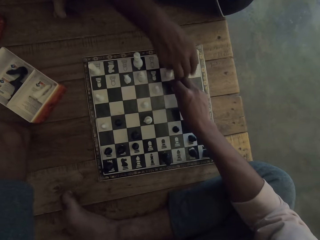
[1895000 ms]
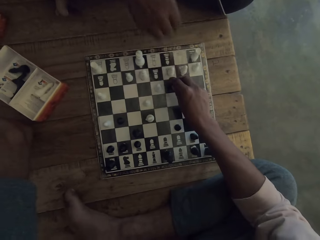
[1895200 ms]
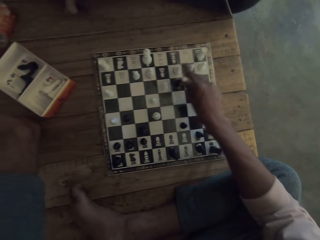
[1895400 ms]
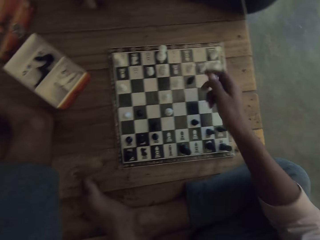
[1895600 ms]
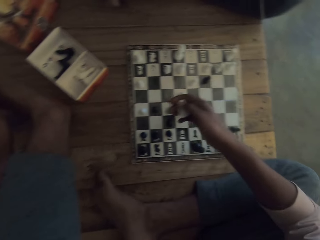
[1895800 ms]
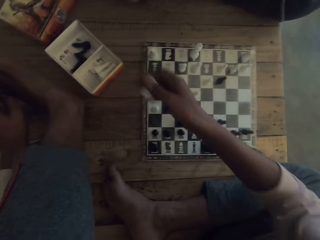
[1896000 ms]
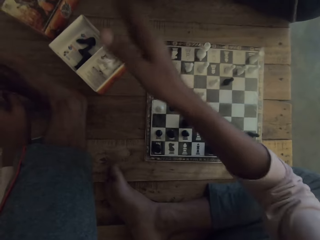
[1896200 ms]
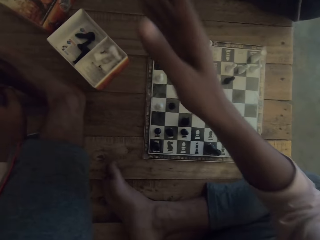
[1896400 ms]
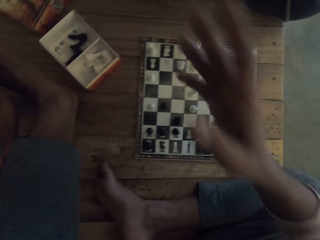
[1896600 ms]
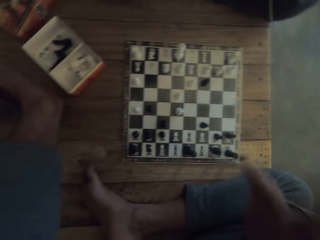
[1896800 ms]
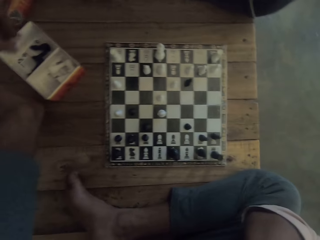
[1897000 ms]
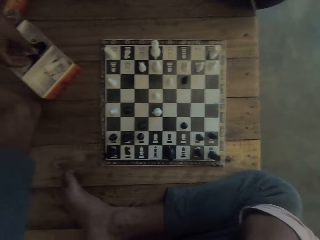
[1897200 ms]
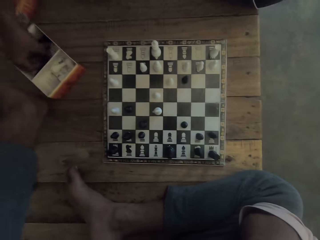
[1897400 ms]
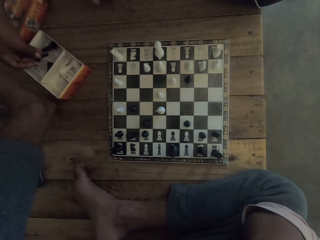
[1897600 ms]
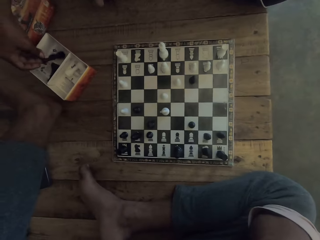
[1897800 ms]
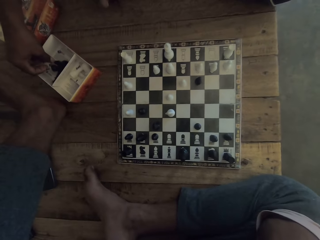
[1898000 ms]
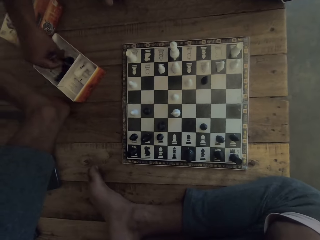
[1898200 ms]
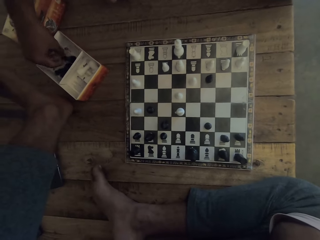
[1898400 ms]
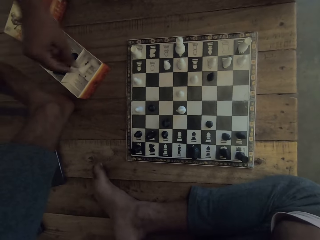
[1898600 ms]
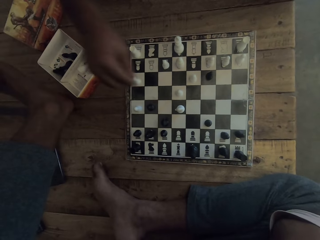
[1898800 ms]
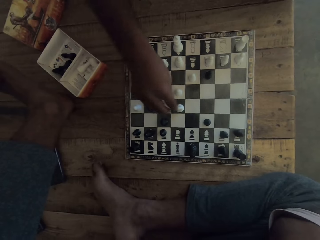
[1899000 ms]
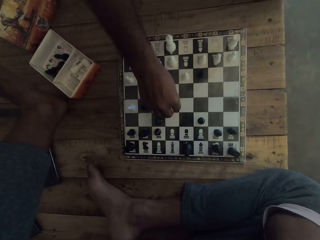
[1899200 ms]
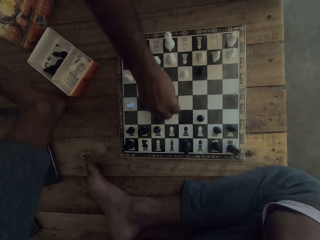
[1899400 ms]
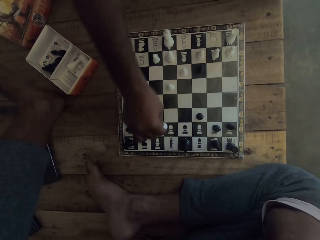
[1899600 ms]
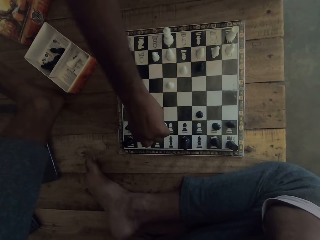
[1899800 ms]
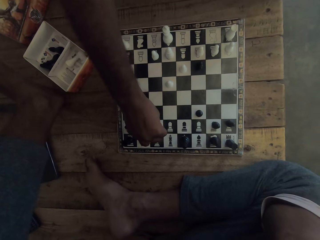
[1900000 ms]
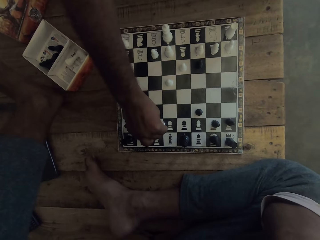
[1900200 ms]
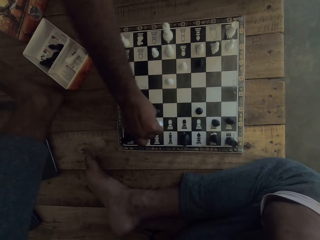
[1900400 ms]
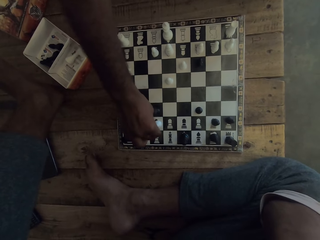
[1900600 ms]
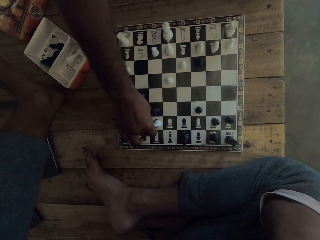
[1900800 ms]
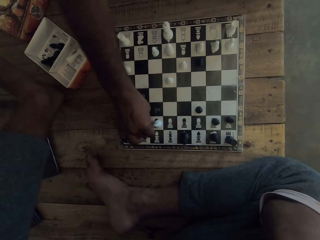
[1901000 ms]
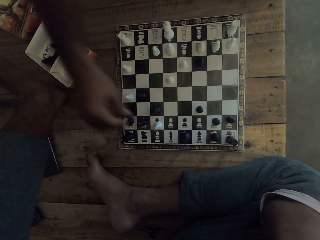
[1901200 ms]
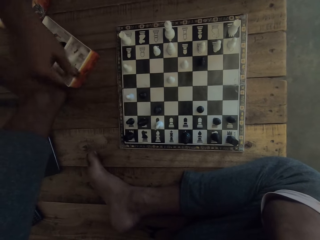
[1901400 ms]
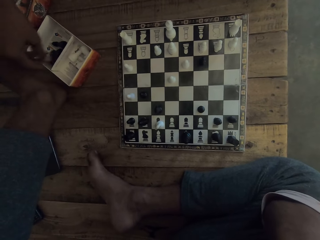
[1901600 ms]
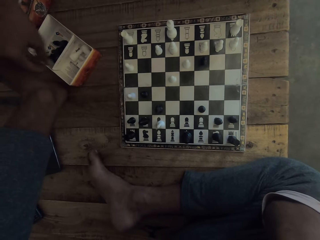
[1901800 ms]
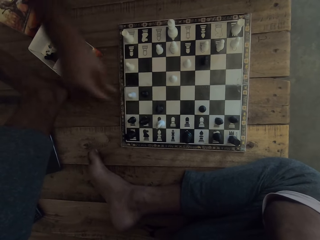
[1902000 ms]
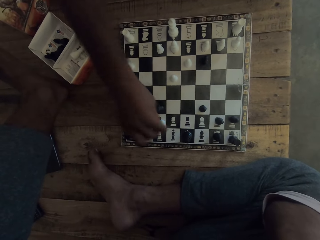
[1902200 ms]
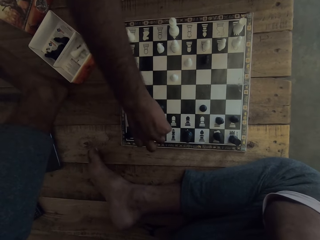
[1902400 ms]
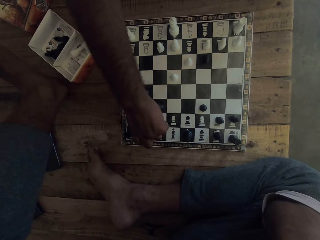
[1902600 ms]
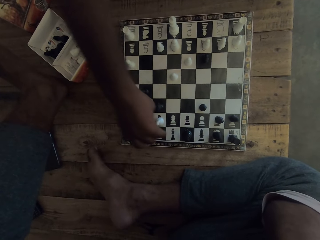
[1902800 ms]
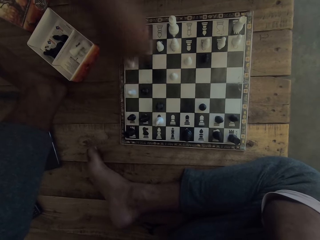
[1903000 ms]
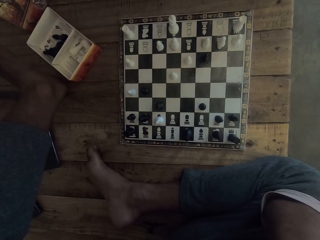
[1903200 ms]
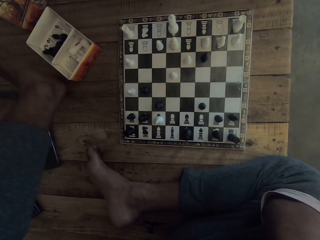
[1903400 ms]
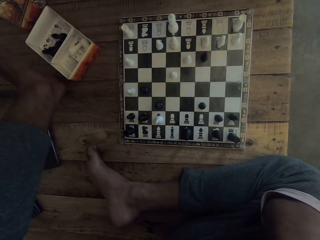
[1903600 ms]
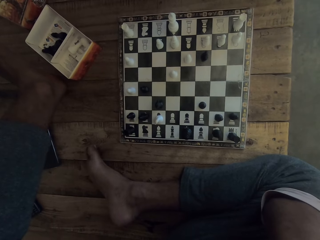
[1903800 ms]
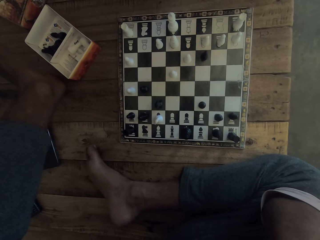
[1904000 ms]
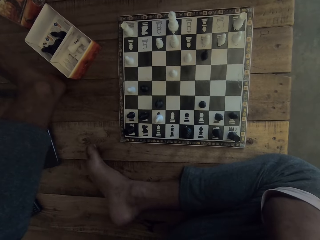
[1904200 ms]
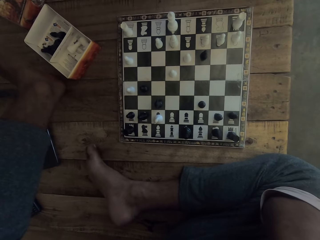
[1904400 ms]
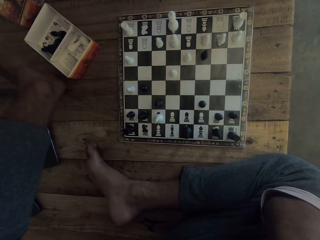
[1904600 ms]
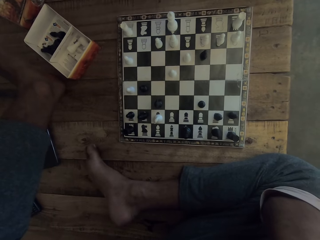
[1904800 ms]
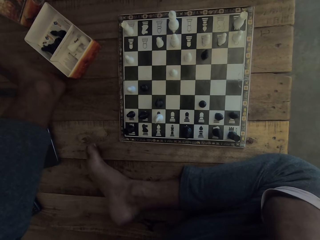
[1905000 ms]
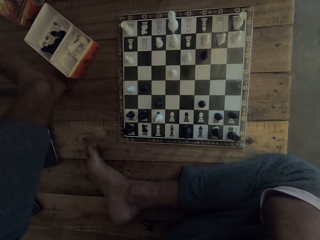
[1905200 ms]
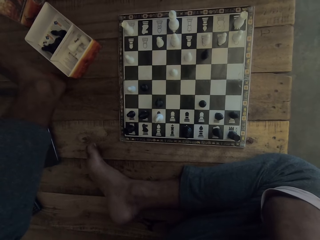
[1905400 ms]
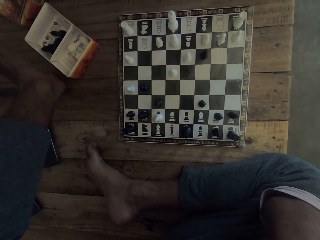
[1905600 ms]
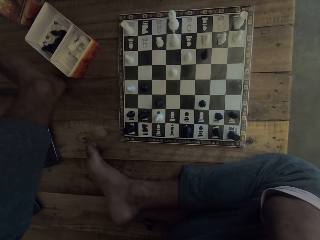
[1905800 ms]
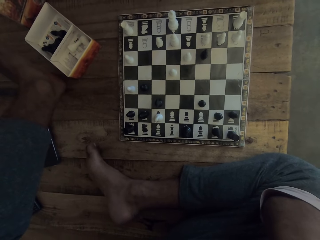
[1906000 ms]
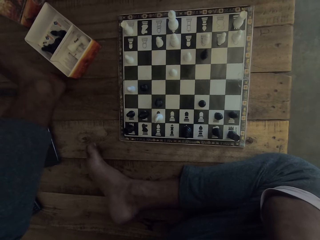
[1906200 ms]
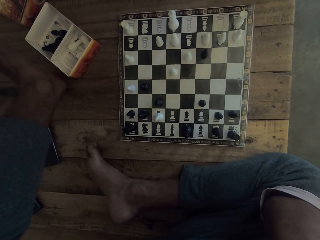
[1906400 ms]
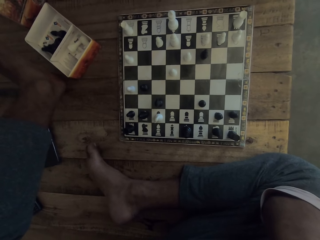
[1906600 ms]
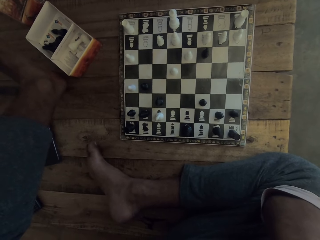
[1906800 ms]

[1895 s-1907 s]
A man moves a chess piece on a chessboard with a hand on a table. The man plays the game. The camera wearer puts down a chess piece on the chessboard with a hand on the table. They put a chess piece or pawn in a box on the table. The man touches the pawns in the box. The man picks up a chess piece from the box on the table and puts down a chess piece in the box on the table. The man moves the pieces on the chessboard. The camera wearer plays chess. They put the chess in the box. They adjust the chess on the chessboard. They look at the chessboard.

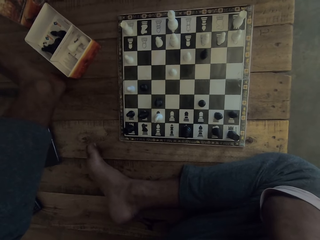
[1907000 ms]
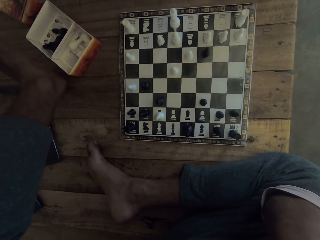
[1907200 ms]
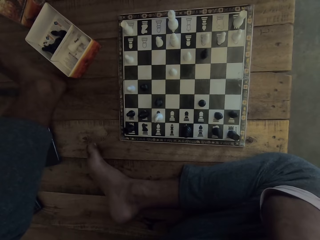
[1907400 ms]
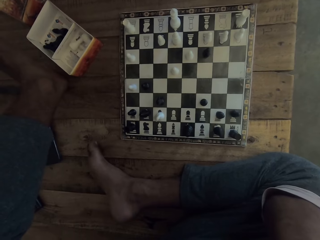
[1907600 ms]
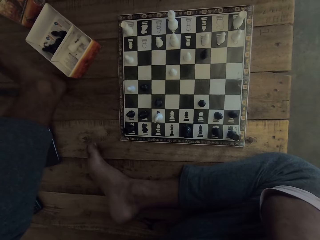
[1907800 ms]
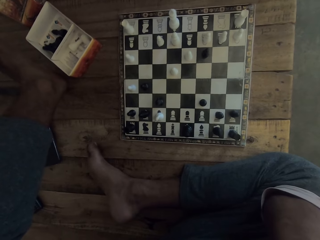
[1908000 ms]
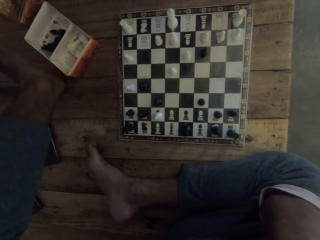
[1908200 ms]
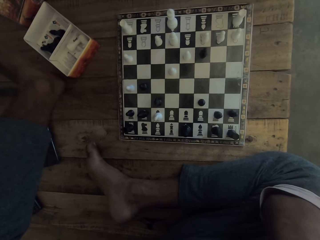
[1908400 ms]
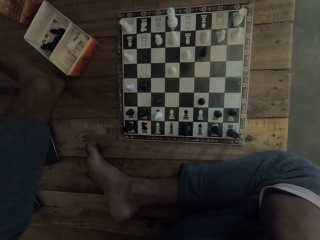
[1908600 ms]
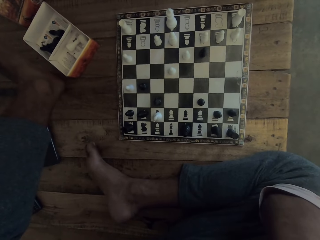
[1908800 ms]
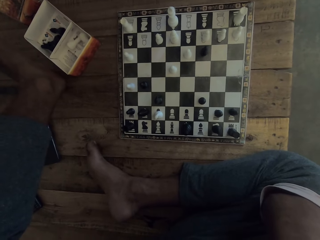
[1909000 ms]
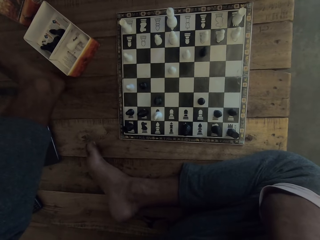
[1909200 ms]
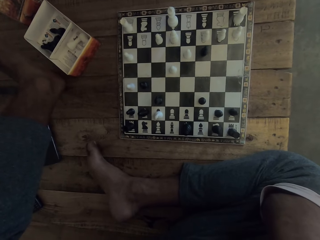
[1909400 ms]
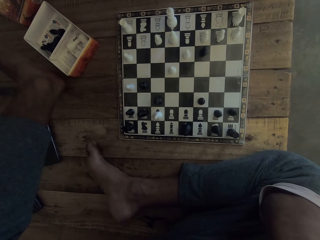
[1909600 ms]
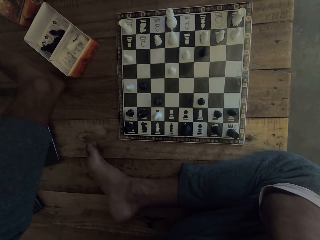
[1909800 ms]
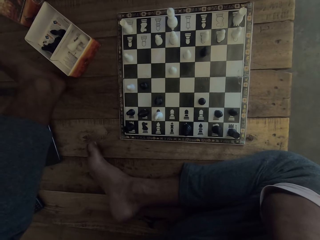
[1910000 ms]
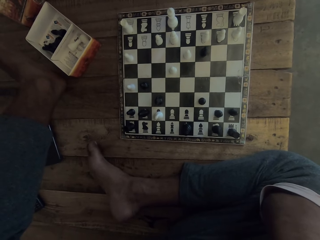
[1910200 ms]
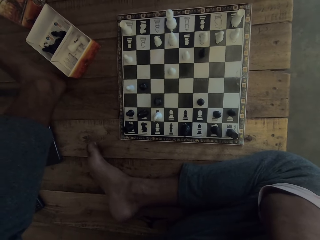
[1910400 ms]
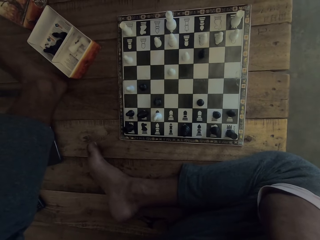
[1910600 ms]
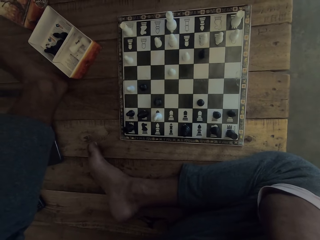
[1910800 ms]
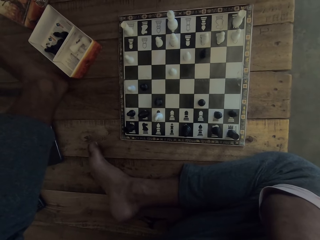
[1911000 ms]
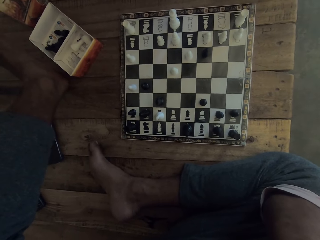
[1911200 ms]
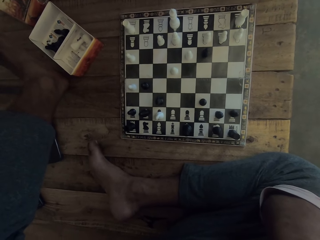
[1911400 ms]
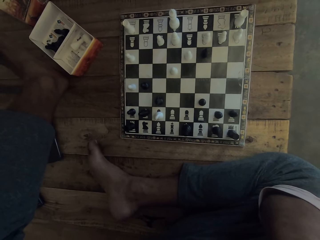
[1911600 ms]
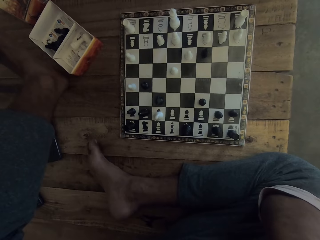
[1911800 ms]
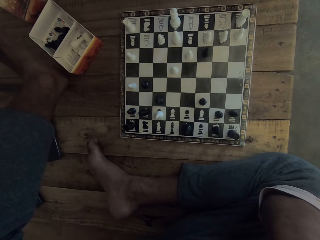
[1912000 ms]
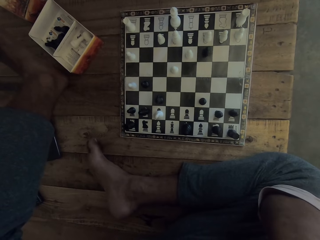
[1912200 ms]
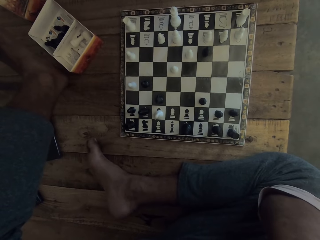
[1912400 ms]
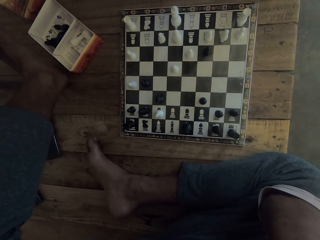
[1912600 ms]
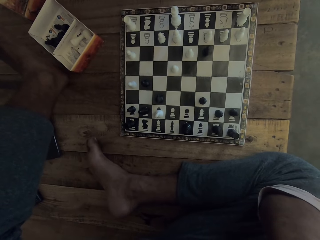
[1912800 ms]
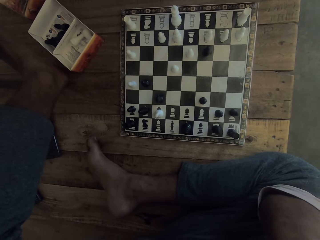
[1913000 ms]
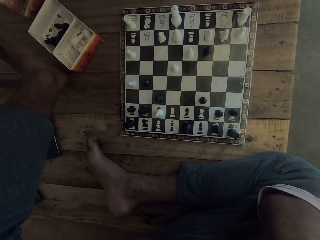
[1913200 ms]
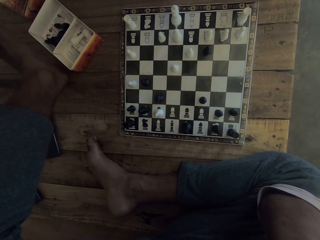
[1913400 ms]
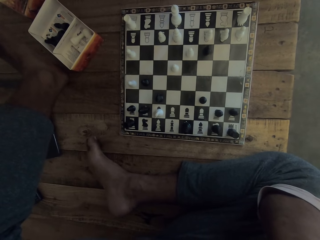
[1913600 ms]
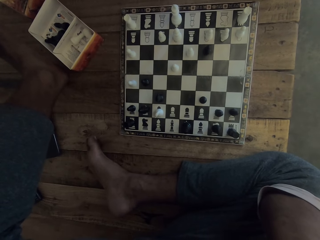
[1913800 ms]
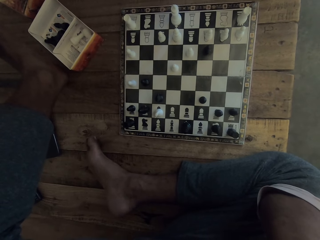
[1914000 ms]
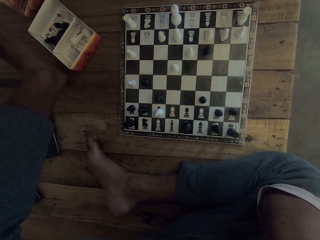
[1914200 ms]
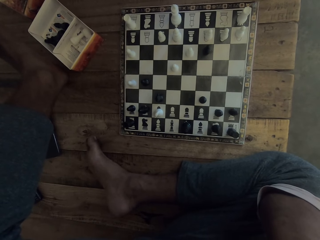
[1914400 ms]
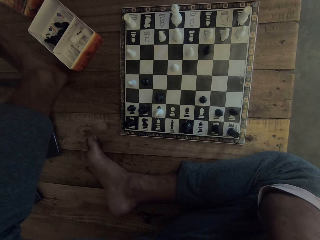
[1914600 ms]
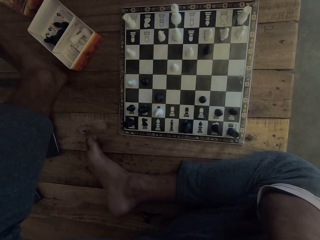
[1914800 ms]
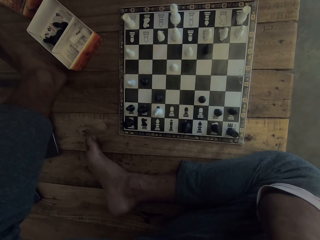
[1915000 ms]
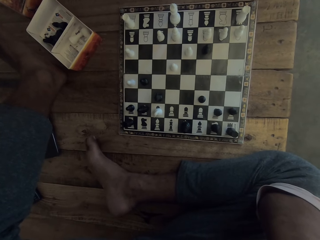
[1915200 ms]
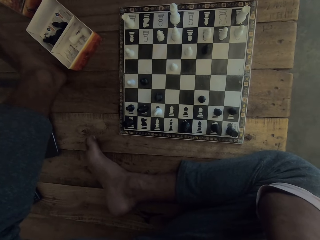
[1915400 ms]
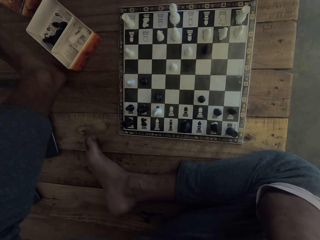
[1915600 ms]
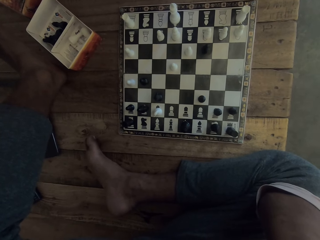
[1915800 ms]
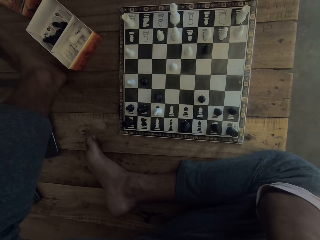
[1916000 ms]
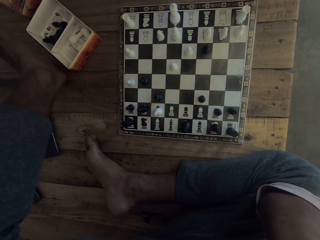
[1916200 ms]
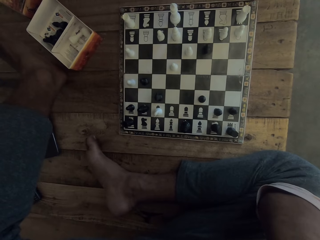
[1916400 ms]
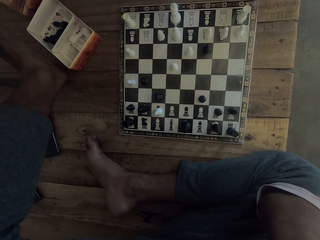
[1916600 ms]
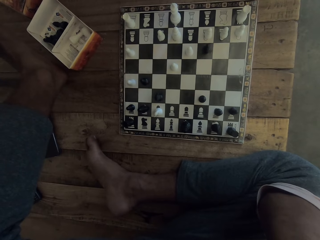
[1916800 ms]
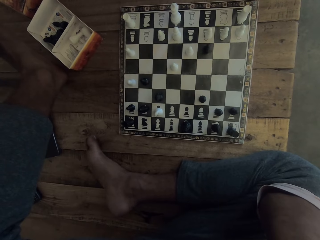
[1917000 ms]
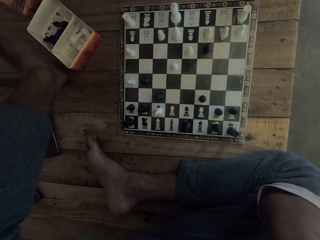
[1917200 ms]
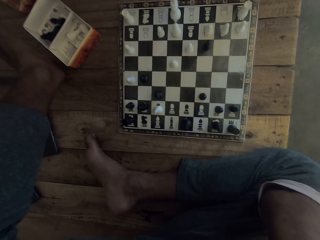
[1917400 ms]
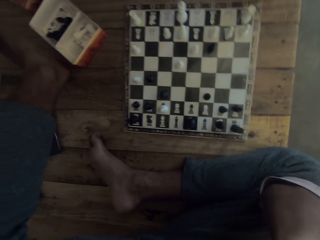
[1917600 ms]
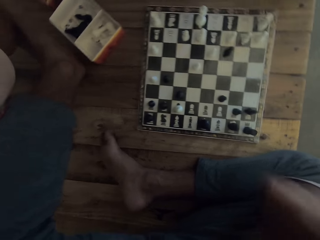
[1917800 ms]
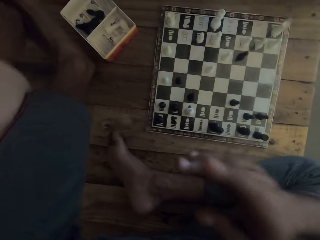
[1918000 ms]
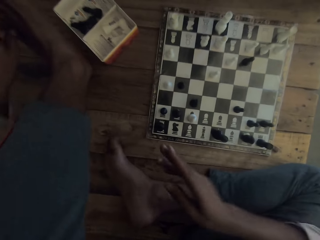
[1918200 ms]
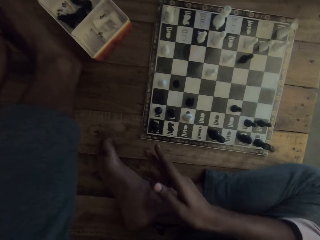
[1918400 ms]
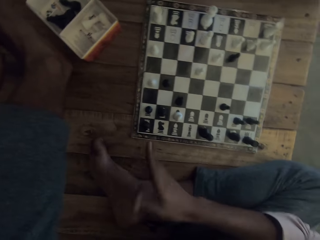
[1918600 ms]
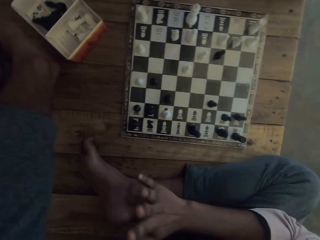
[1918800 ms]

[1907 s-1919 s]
The camera wearer moves the right hand.
